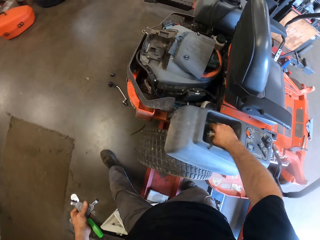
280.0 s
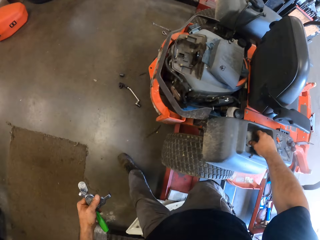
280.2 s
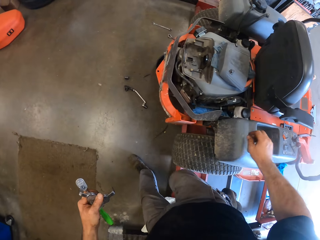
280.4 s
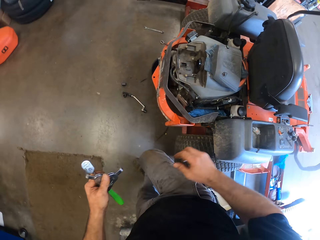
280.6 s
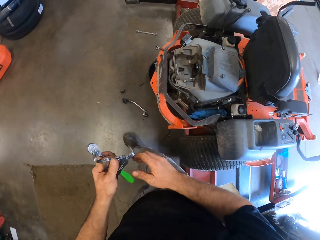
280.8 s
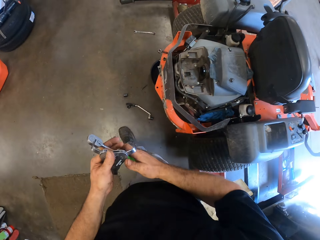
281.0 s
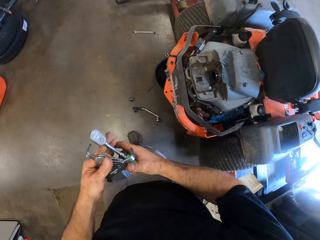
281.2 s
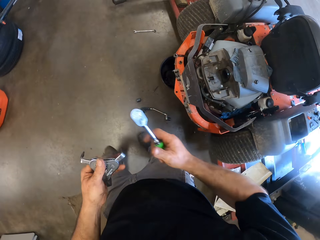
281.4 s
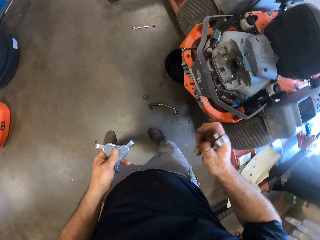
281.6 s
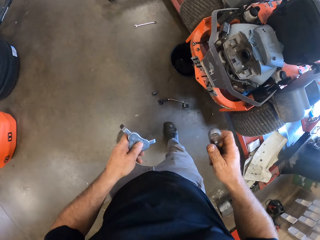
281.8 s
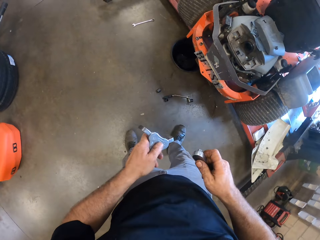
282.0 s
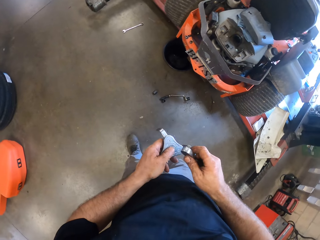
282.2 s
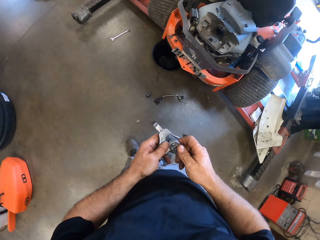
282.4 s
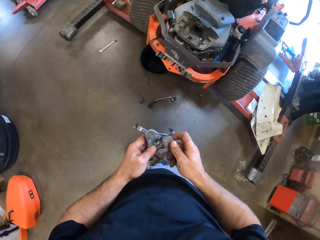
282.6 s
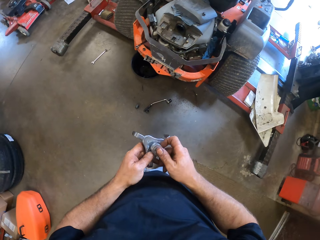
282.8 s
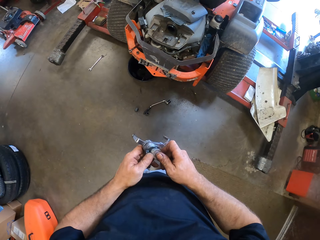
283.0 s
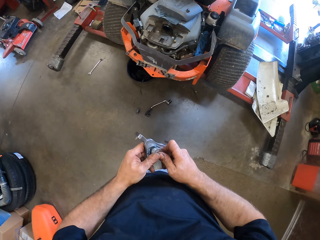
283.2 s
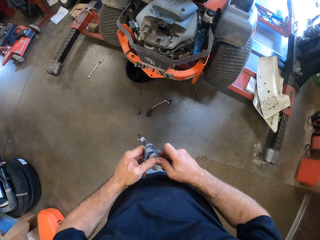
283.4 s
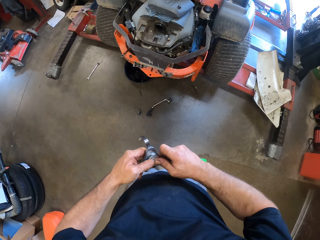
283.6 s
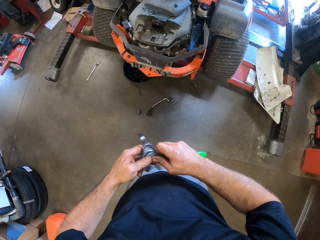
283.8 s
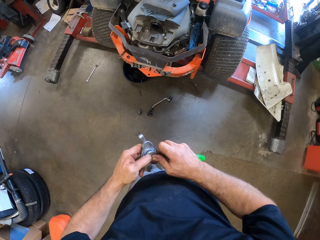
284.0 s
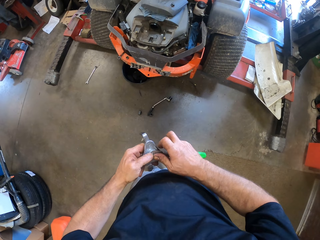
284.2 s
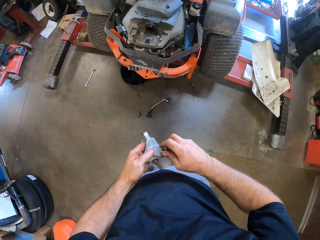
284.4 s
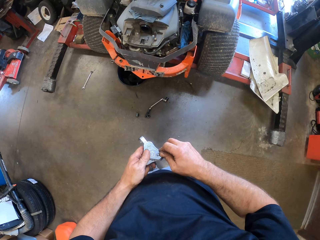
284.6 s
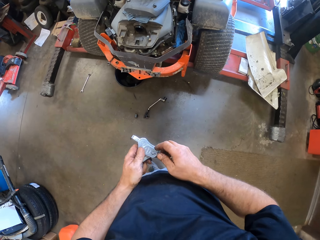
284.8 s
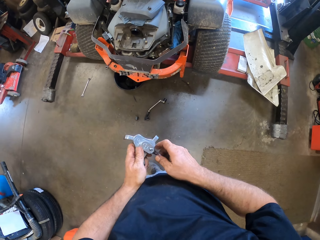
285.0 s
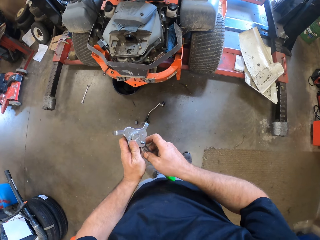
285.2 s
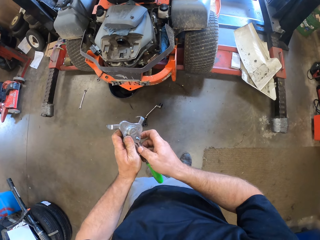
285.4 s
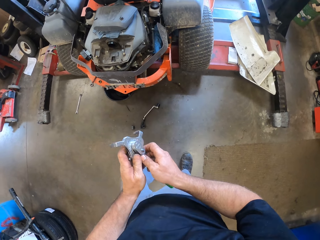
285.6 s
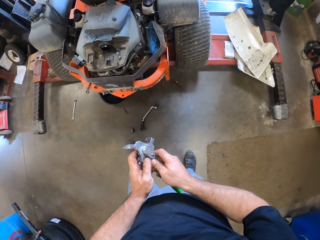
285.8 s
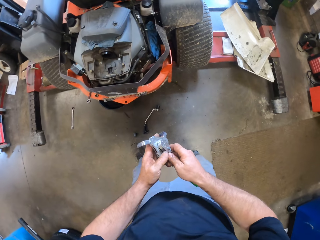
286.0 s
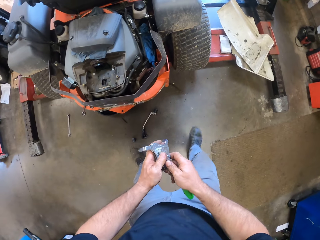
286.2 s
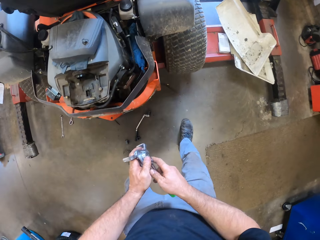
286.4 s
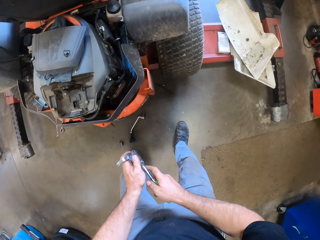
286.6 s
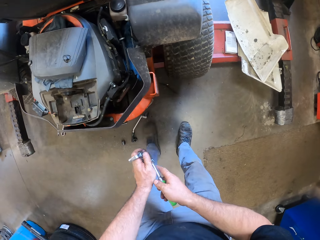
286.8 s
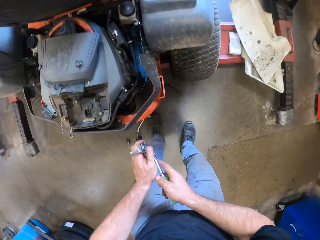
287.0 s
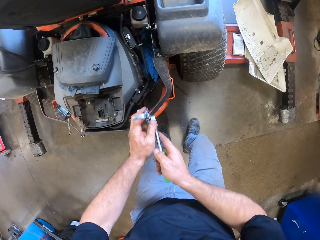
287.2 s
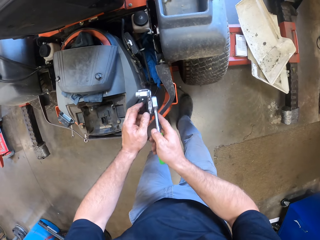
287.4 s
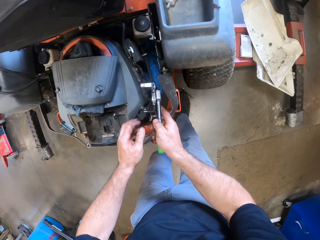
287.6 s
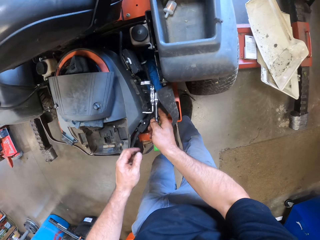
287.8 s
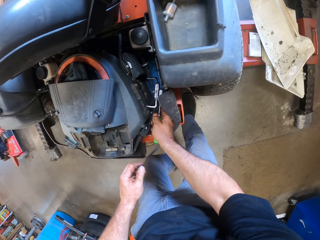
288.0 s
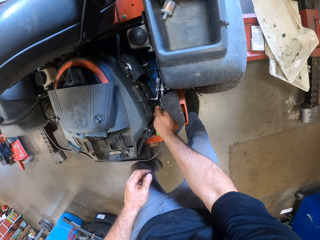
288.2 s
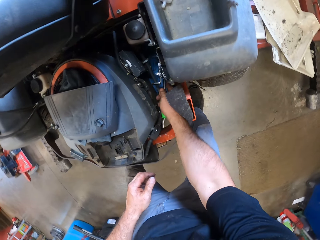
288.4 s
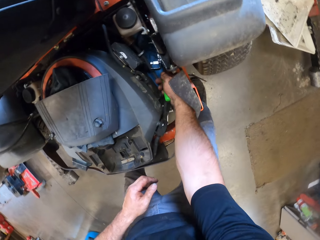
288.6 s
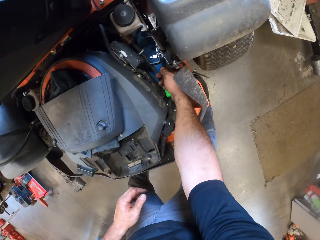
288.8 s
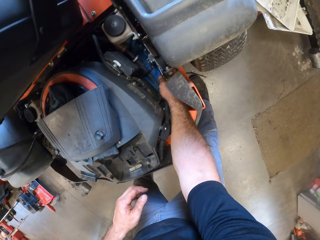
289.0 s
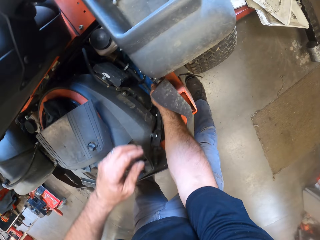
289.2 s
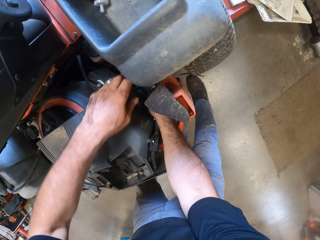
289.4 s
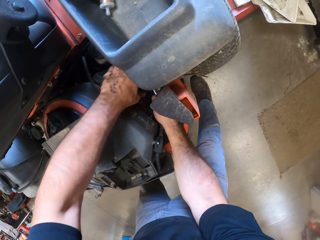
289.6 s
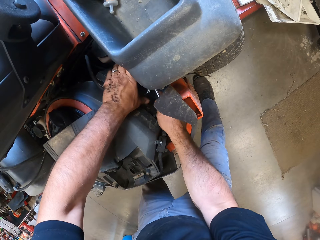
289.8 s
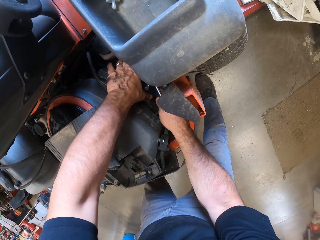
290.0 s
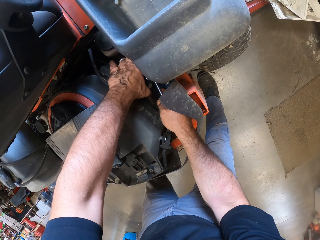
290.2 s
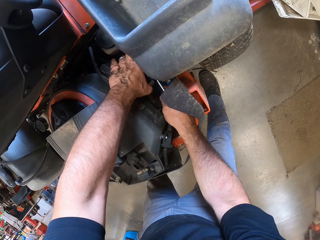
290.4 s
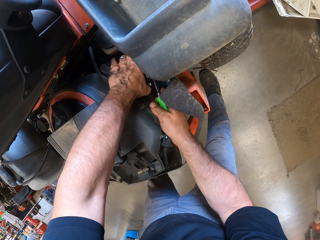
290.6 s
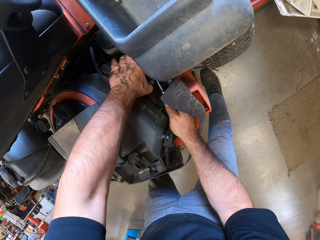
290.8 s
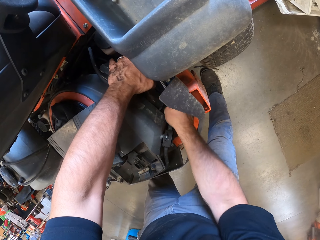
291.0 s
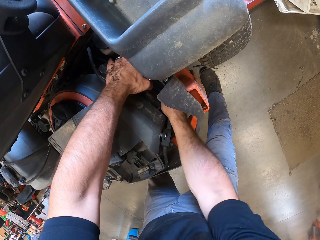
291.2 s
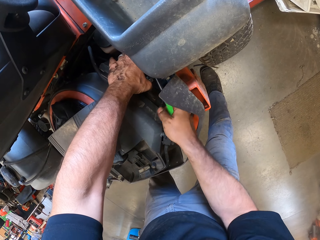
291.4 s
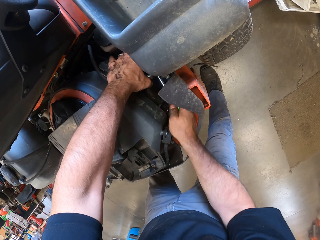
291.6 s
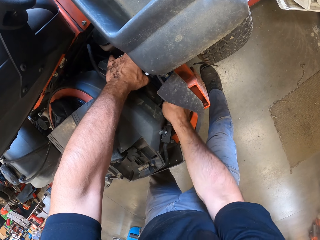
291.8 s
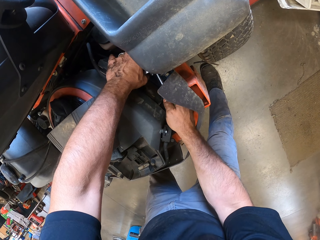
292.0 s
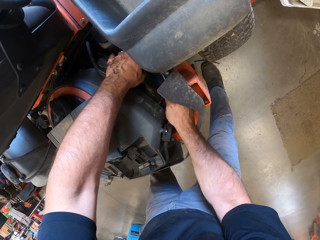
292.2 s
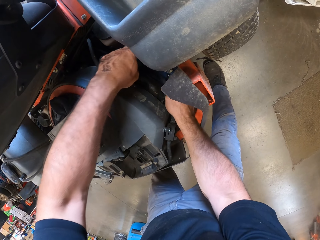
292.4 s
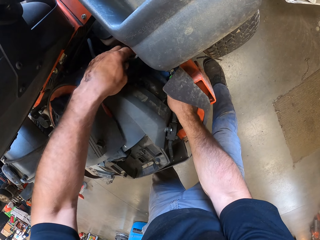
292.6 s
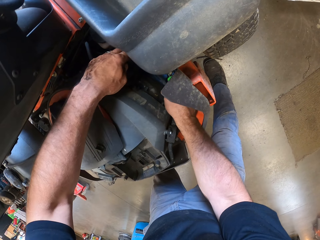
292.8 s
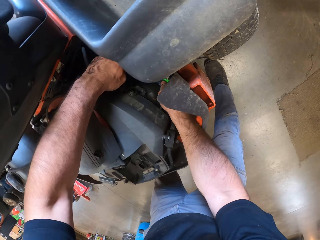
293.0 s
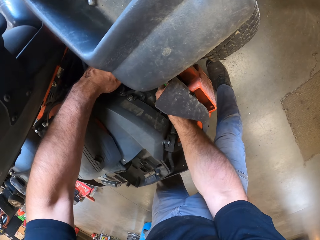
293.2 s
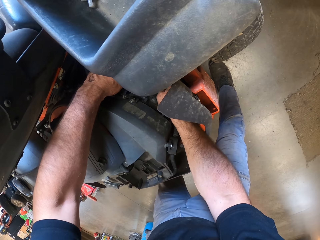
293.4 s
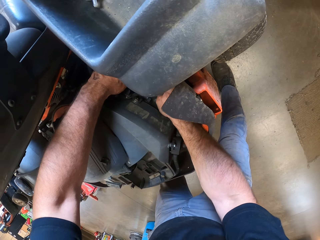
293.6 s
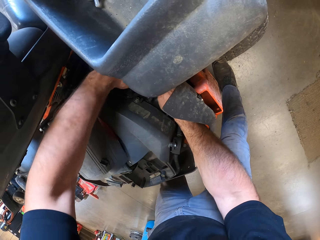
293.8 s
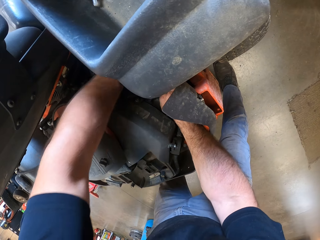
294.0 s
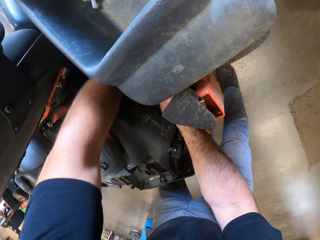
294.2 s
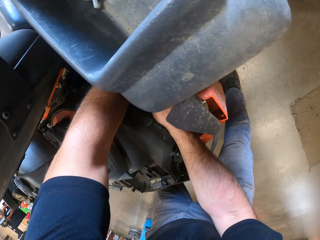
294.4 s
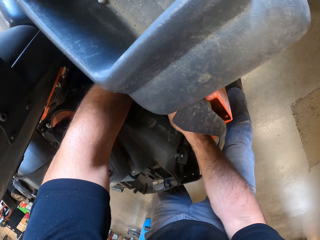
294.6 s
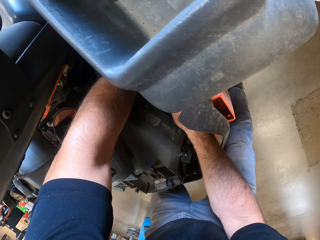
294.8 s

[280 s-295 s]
The camera wearer puts a bolt in the lawnmower. He joins the wrench spinner and the torque wrench together. He fixes the lawnmower. He places the handle knob on the lawnmower with his right hand. He holds the handle knob with his left hand. He tightens the screw on the lawnmower with the handle knob.

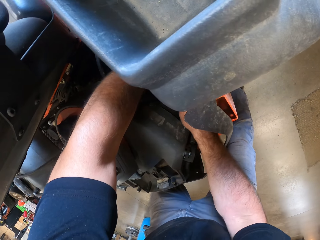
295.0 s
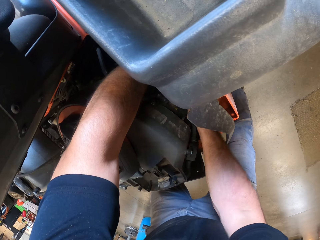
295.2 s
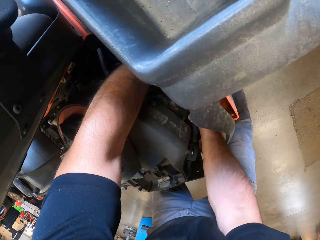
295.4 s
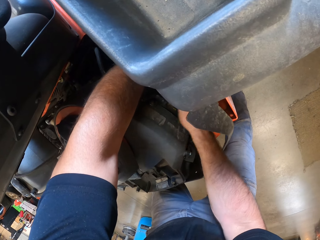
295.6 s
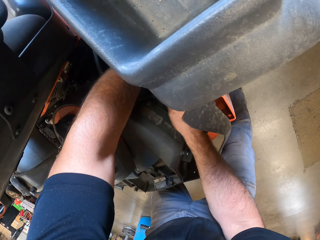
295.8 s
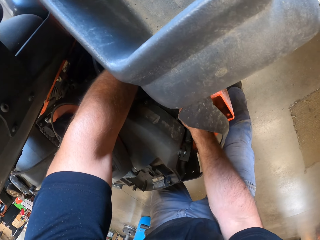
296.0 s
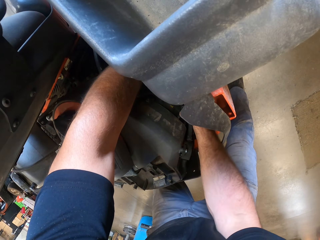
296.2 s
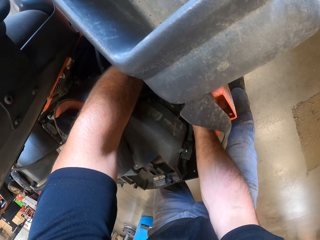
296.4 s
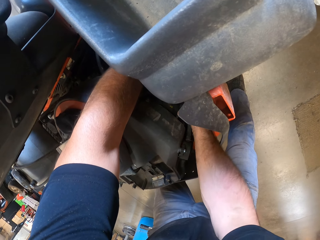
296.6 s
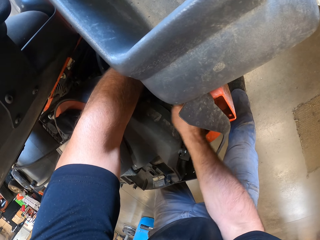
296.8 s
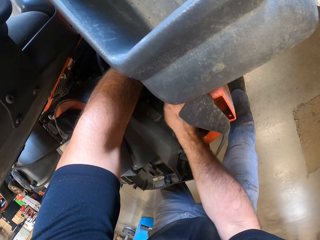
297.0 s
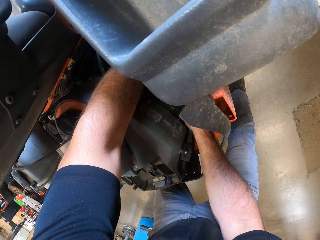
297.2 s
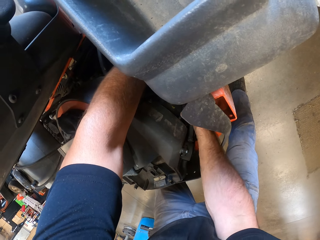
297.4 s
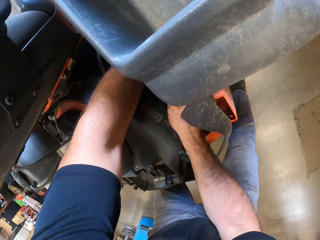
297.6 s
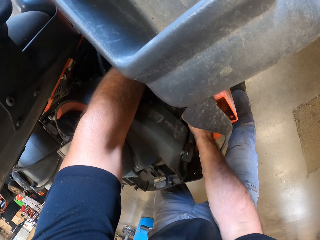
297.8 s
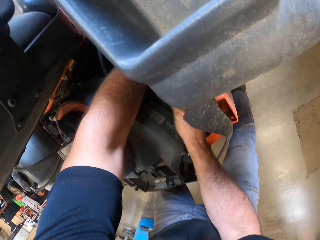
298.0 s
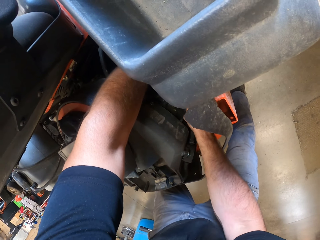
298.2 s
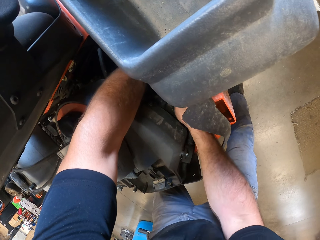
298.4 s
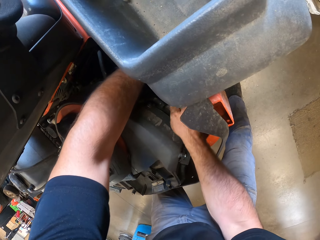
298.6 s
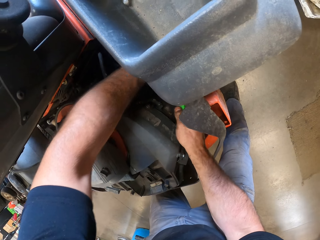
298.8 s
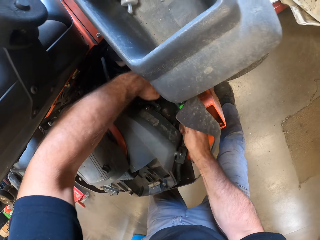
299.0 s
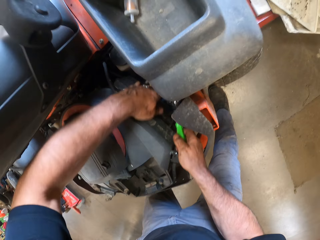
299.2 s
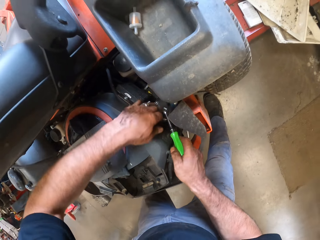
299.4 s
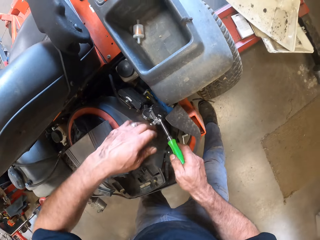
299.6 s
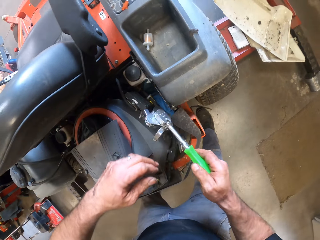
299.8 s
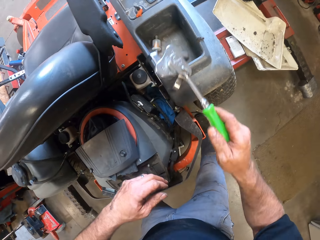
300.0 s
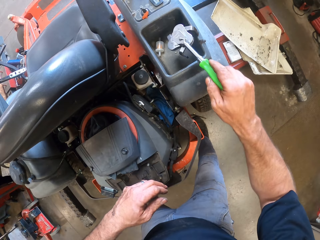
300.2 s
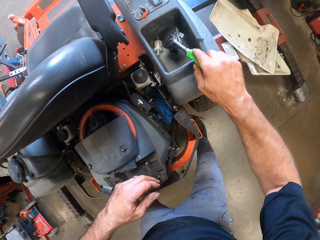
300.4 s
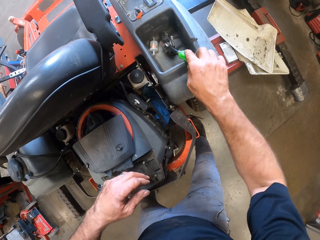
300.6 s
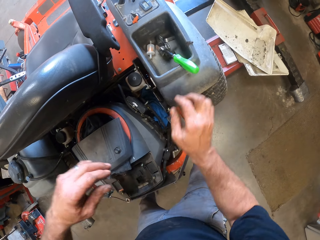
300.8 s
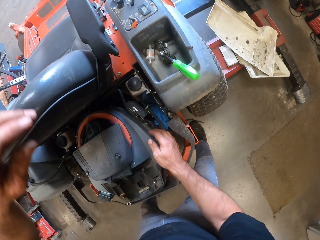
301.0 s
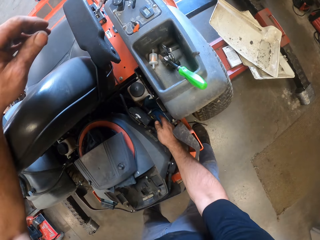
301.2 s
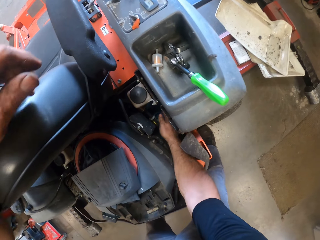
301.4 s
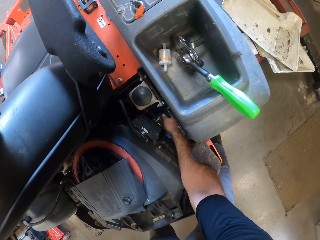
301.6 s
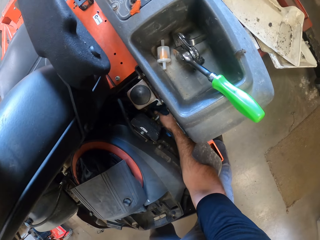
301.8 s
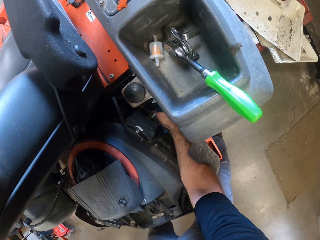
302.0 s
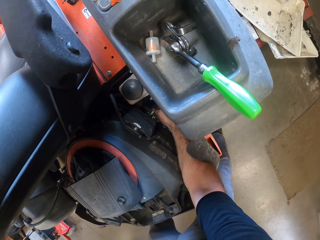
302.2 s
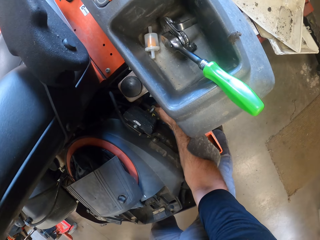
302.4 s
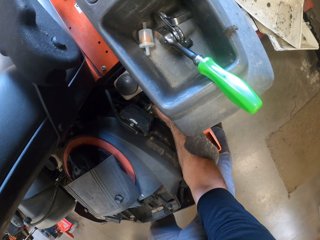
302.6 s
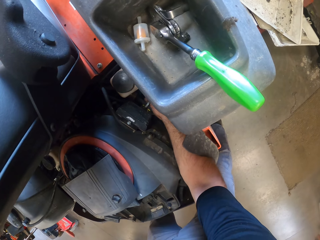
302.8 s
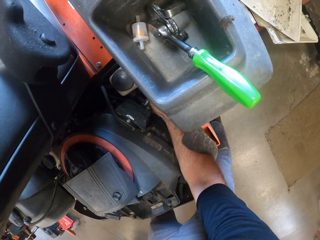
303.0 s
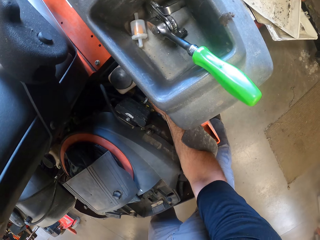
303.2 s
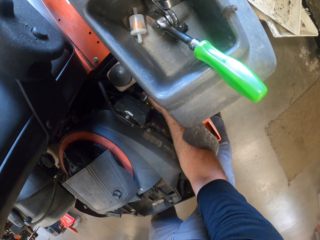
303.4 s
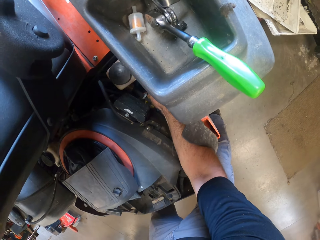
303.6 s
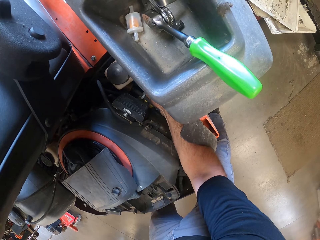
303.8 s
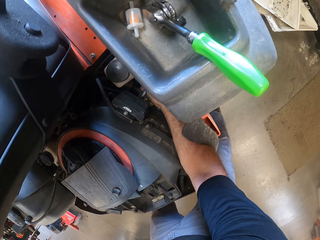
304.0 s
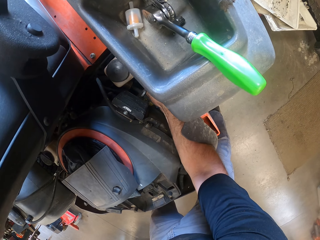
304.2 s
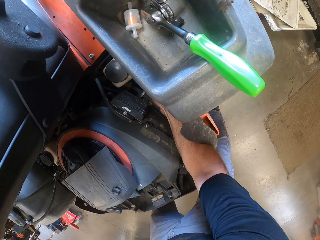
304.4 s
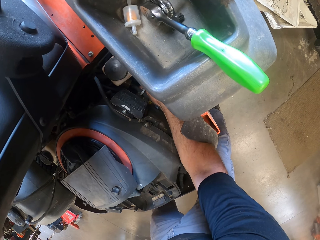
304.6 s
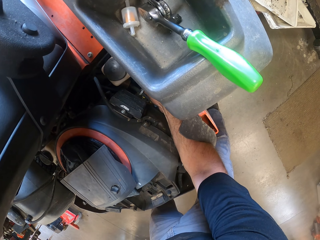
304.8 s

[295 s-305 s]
The camera wearer removes his left hand from the lawnmower. He removes the handle knob and the torque wrench from the lawnmower. He drops the torque wrench and handle knob on the lawnmower. He places his left arm on the lawnmower seat. He places his right hand on an oil filter of the lawnmower. He opens the lawnmower engine with his hands. He loosens the oil filter of the lawnmower with his right hand.
